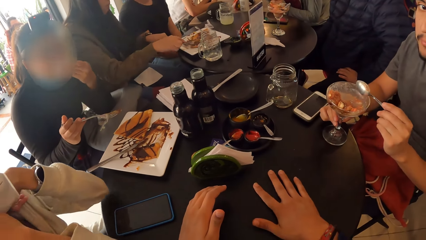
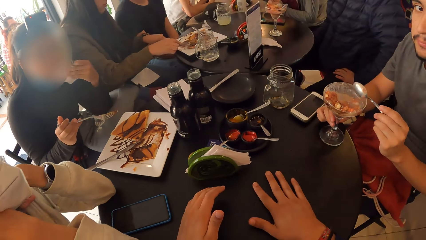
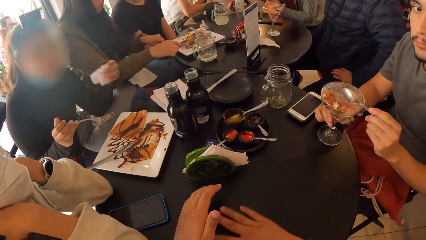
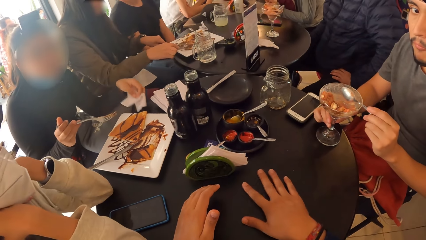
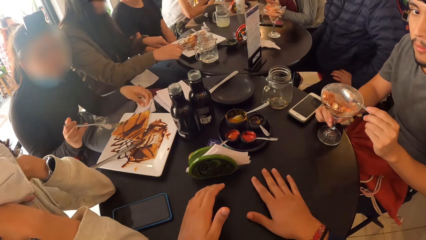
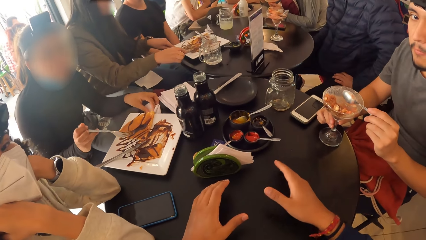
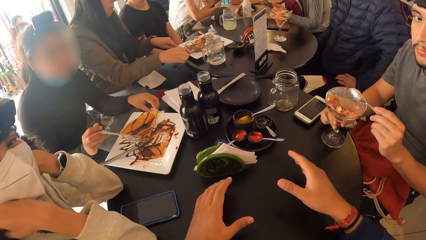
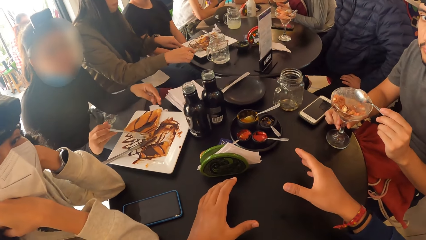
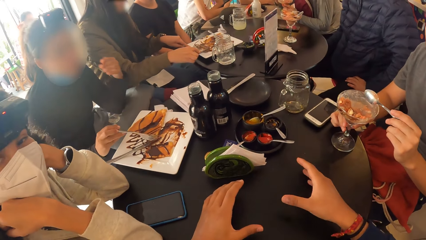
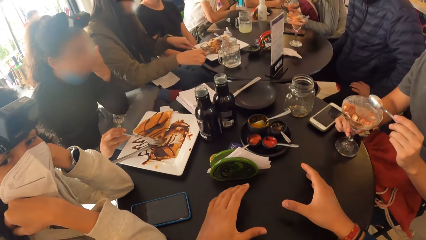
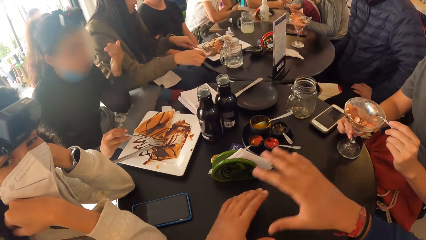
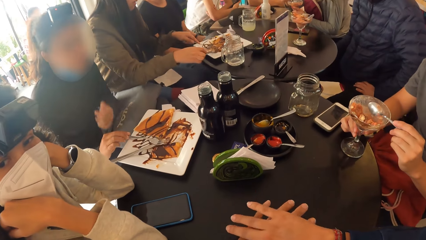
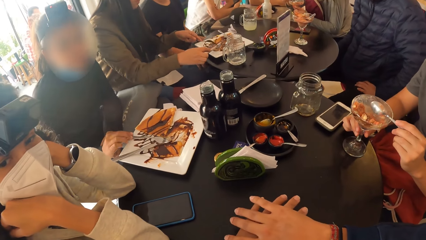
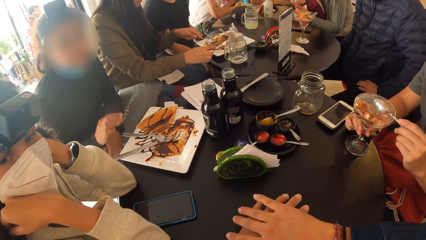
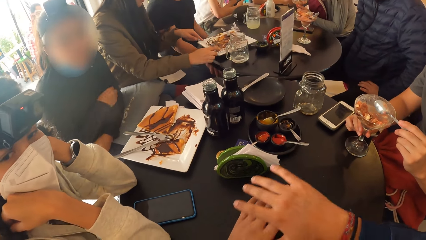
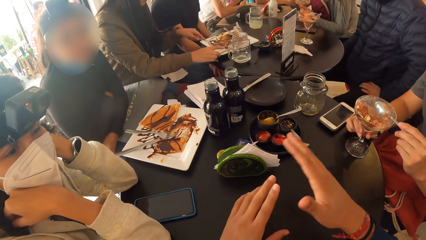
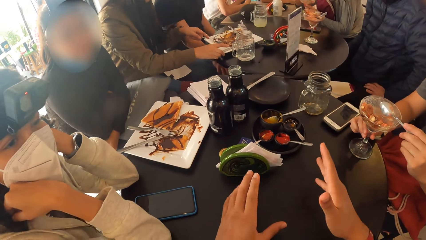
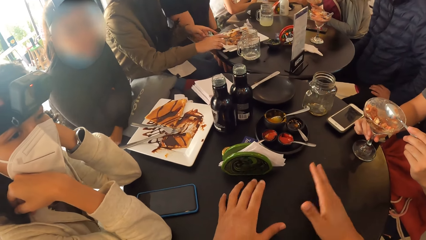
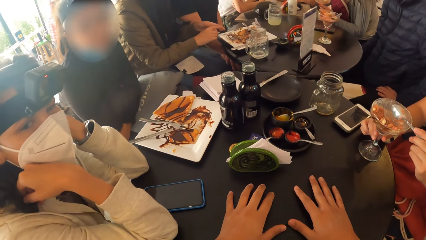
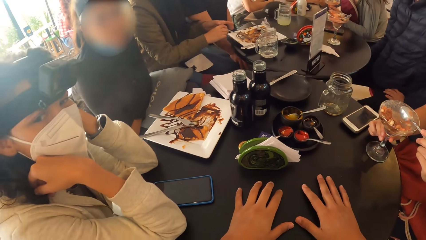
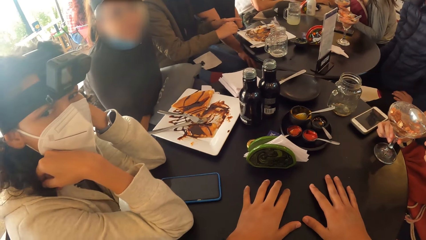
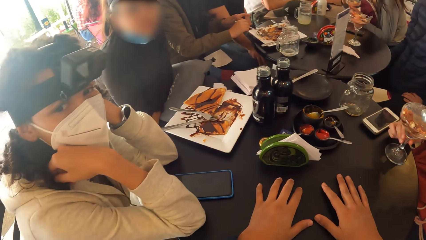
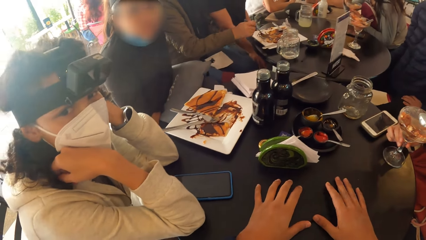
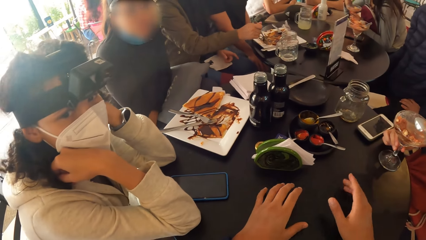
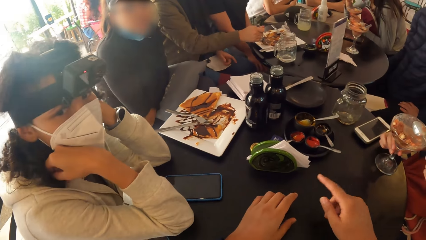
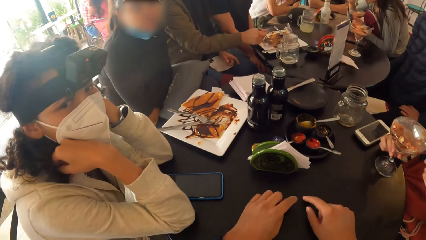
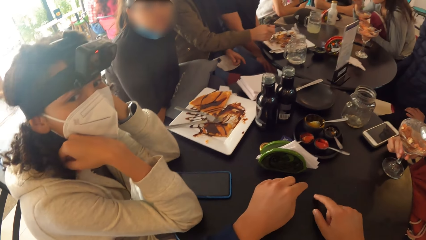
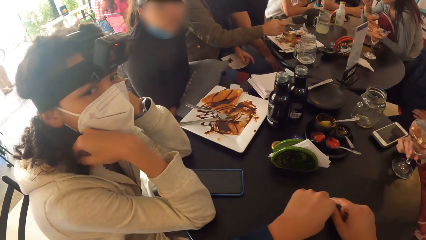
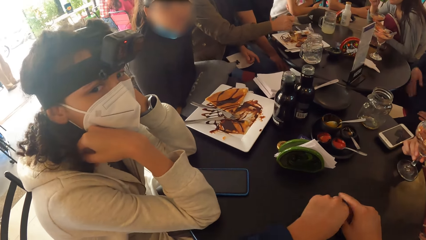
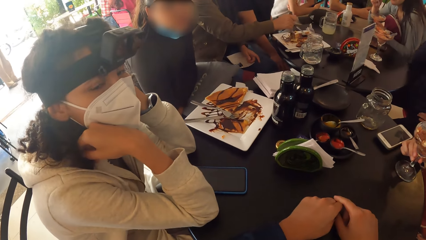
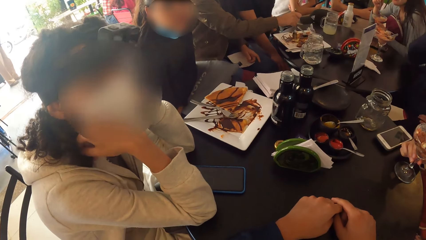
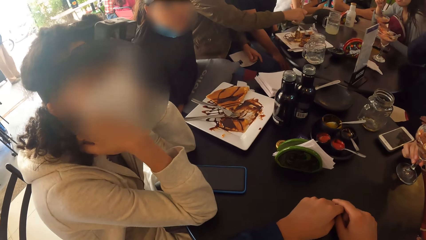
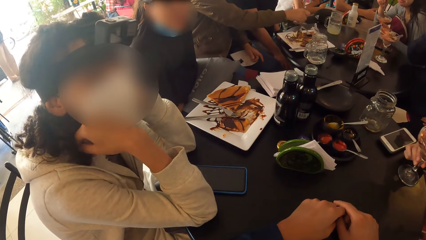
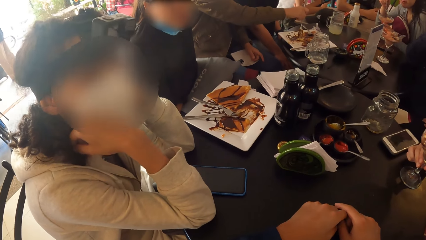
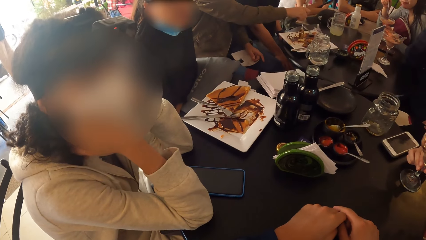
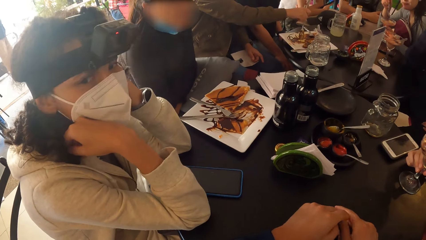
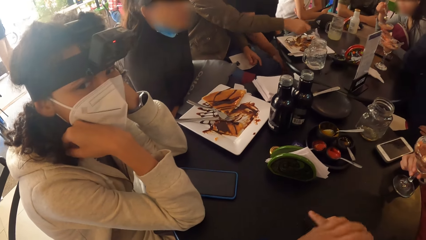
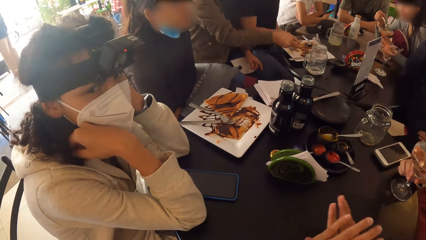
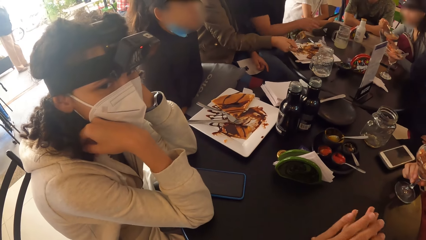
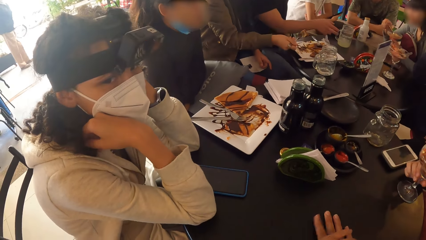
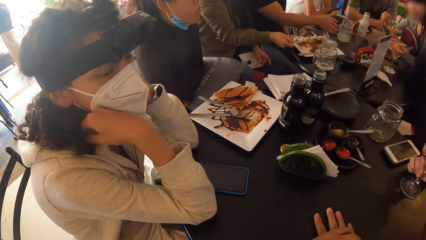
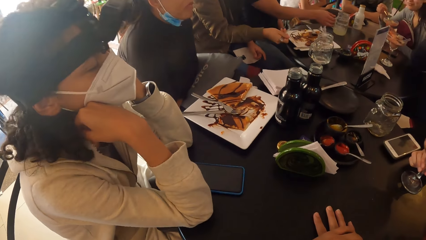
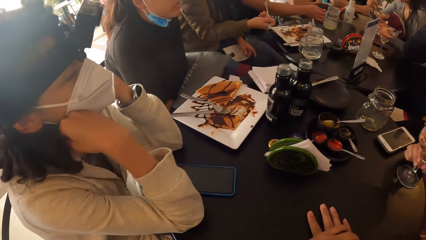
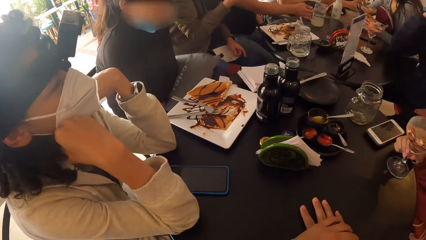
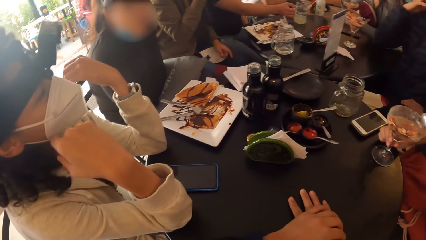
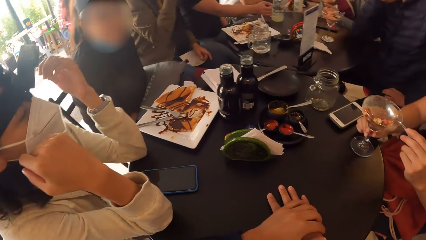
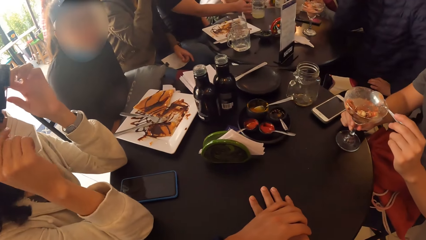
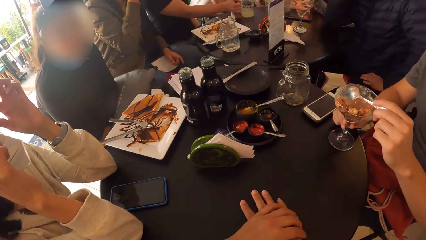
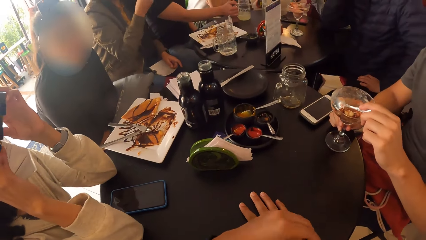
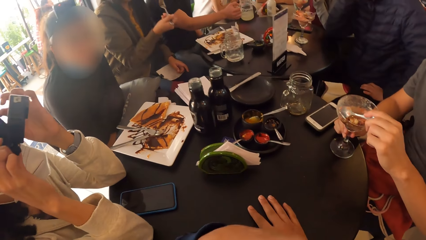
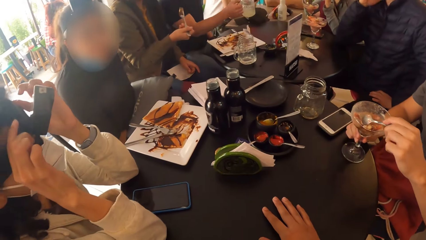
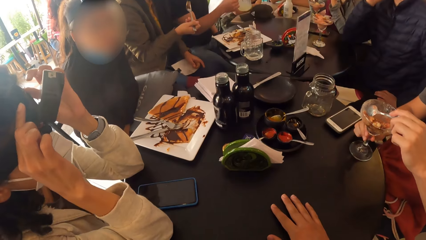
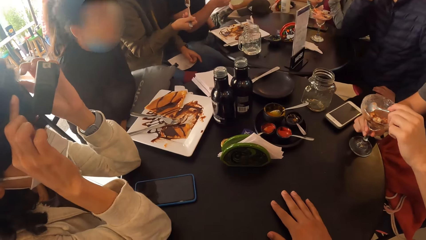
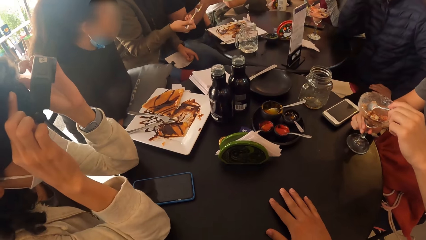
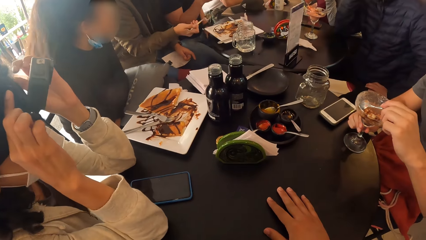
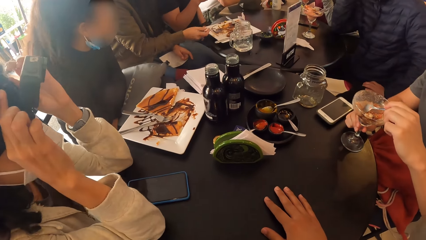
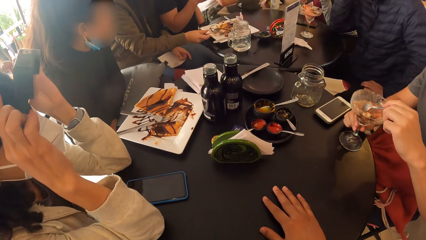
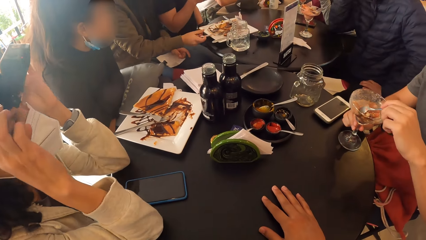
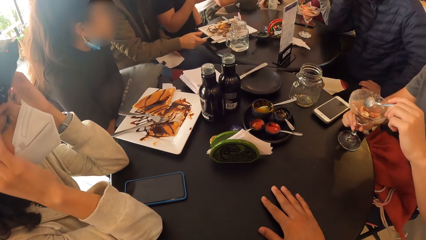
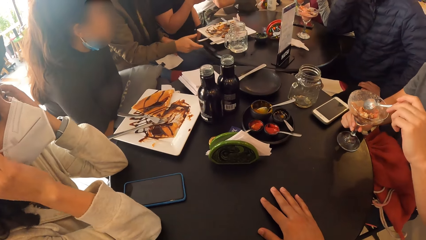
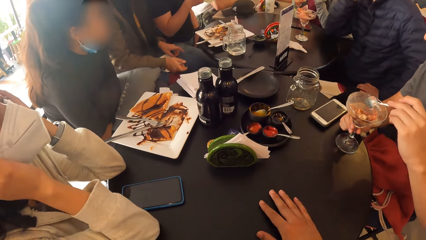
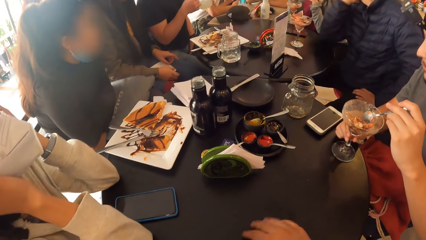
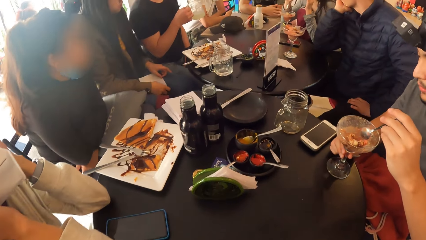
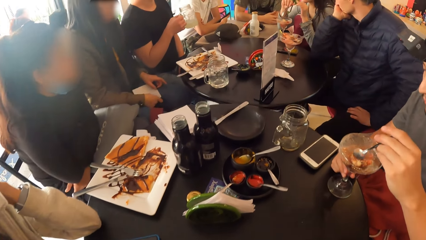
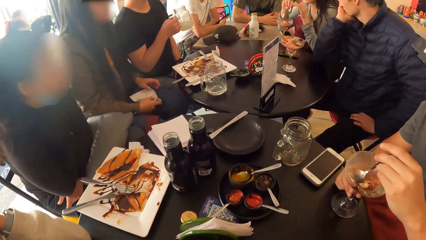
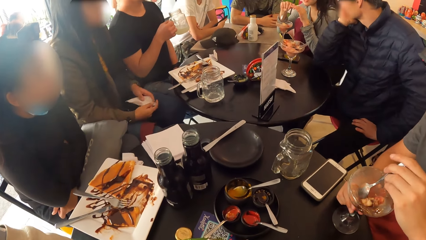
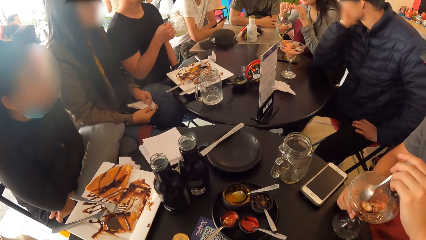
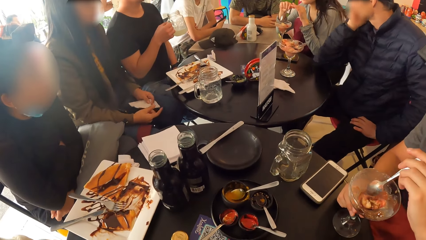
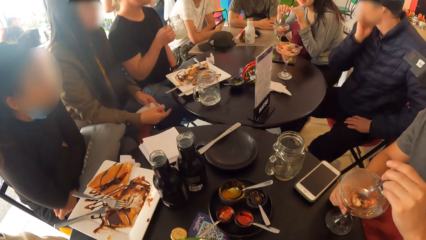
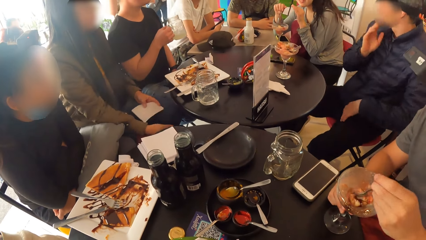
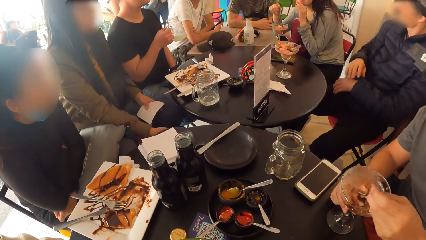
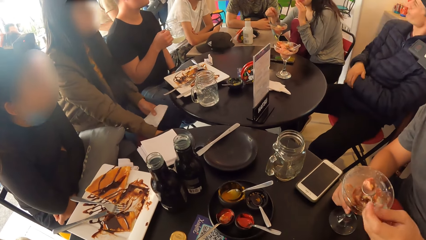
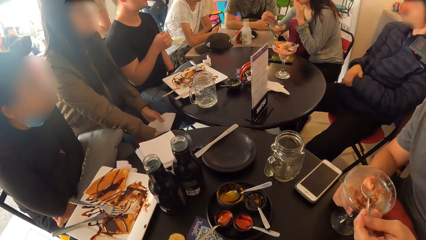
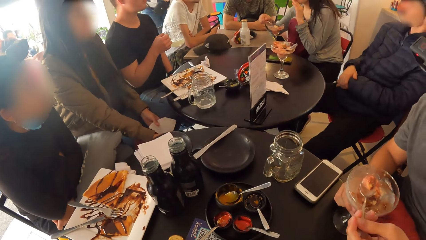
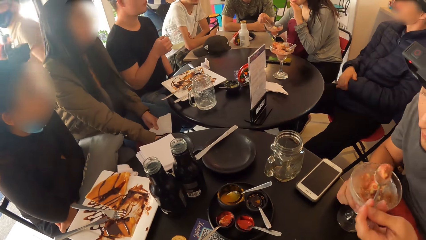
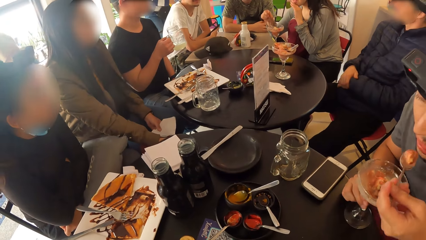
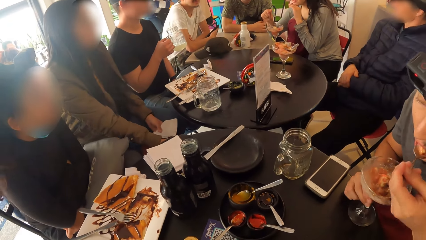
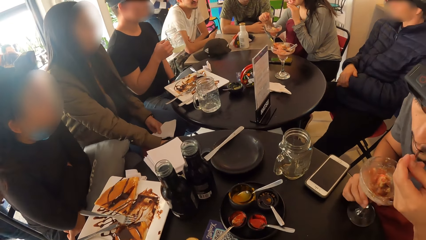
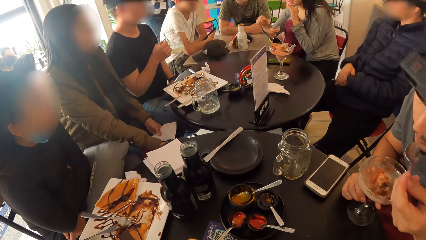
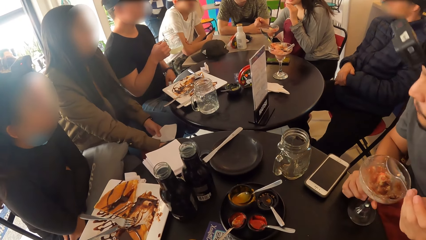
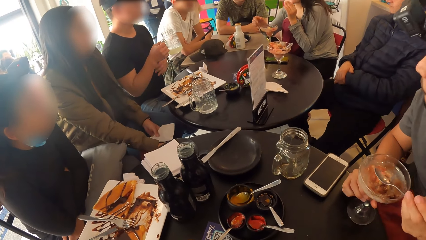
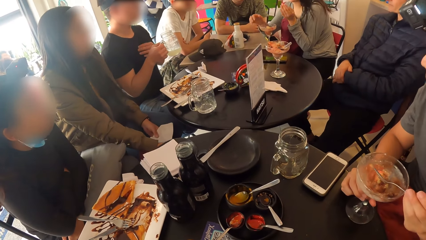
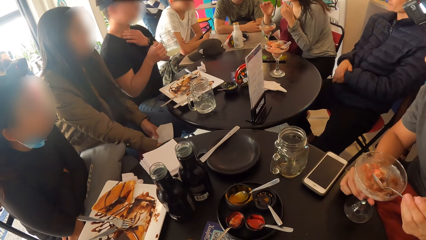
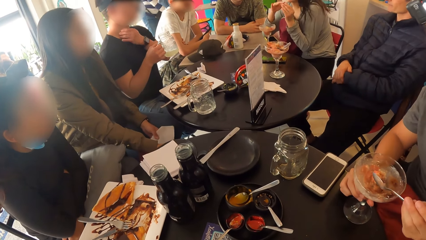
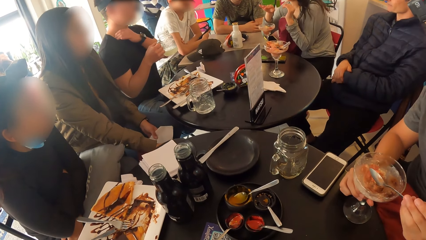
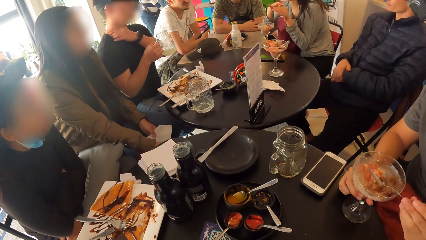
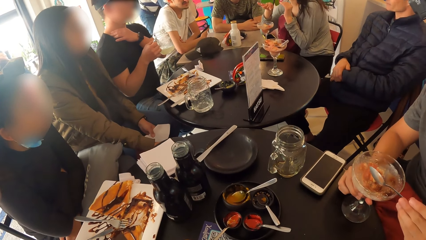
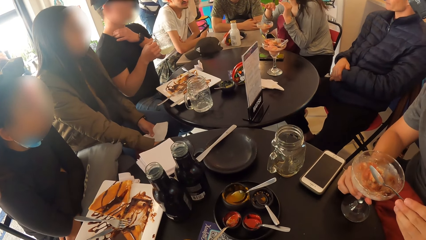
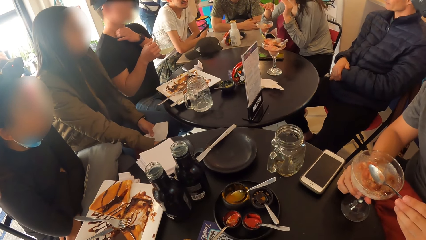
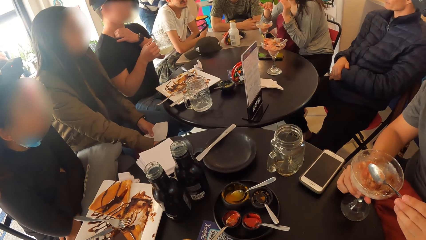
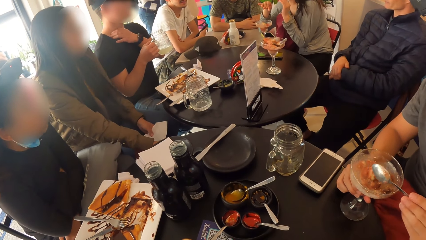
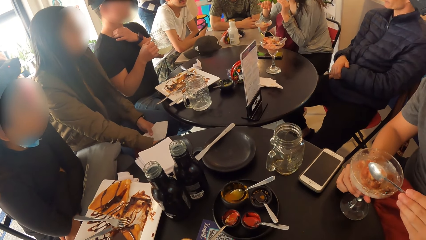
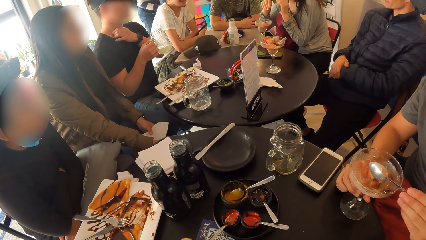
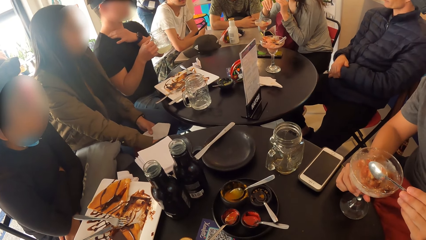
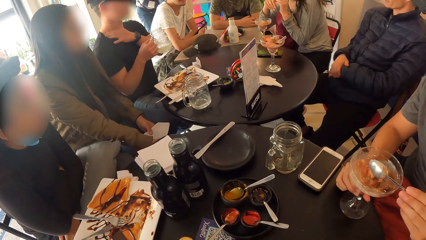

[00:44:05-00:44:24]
The first woman drops the serviette on the table with her left hand and drops the fork in her right hand on the table. The other woman drops the knife in her right hand on the plate. The camera wearer places both hands on the table. The other woman passes the fork from her left hand to her right hand. Another man picks up the glass of lemonade from the table with his right hand. The other woman drops the fork in her right hand on the plate. The first man eats the ice cream on the spoon in his left hand.
